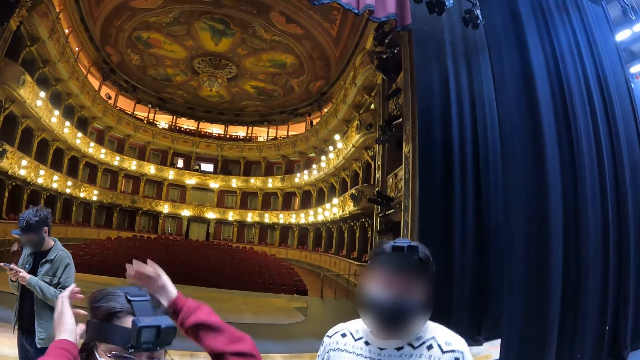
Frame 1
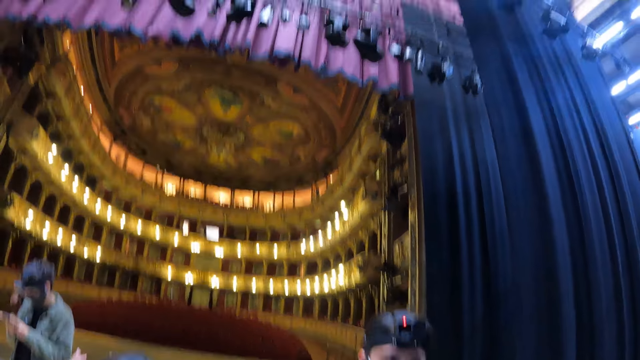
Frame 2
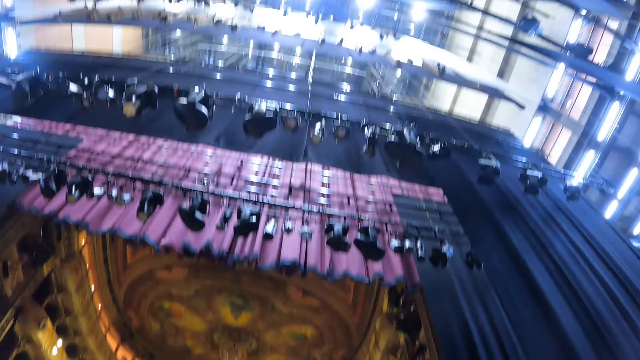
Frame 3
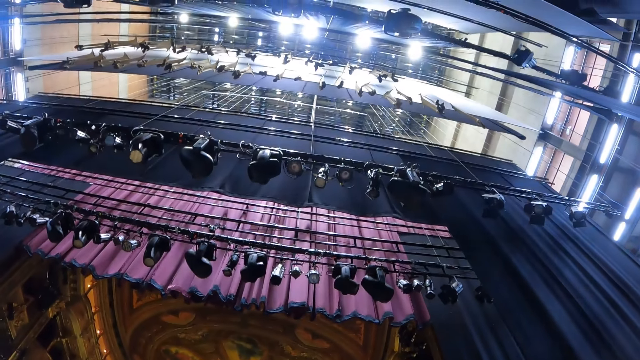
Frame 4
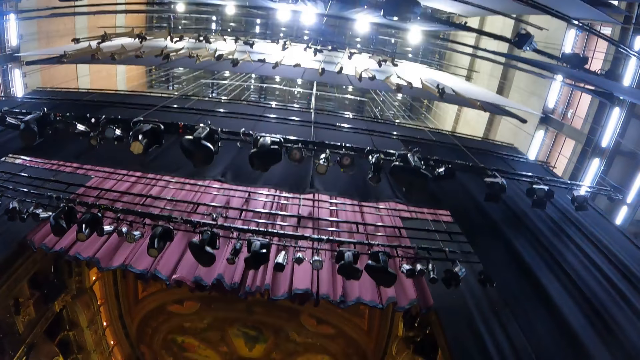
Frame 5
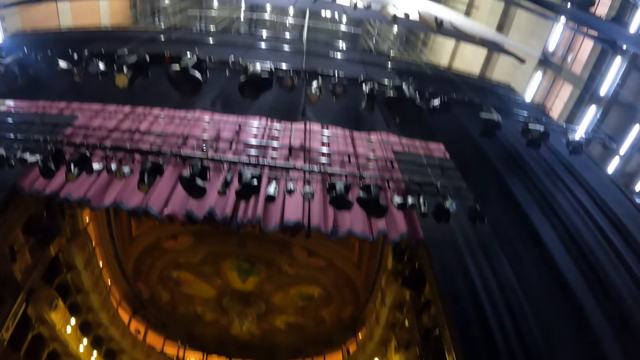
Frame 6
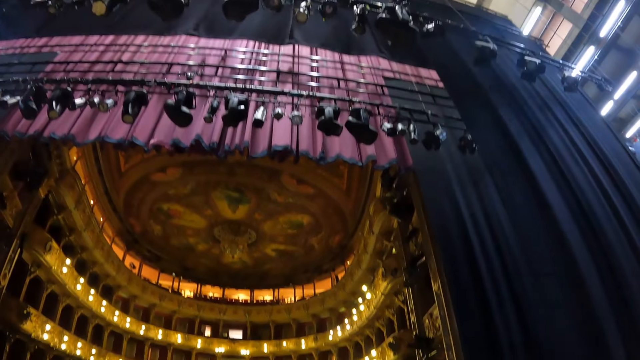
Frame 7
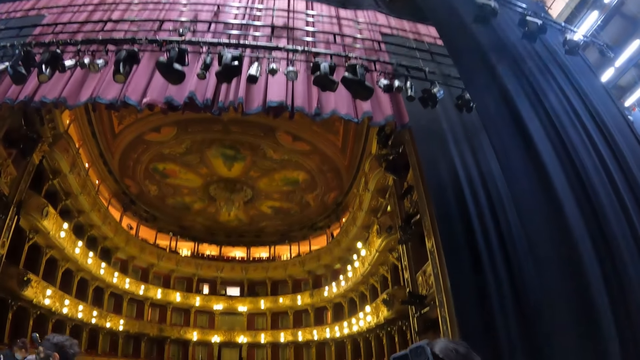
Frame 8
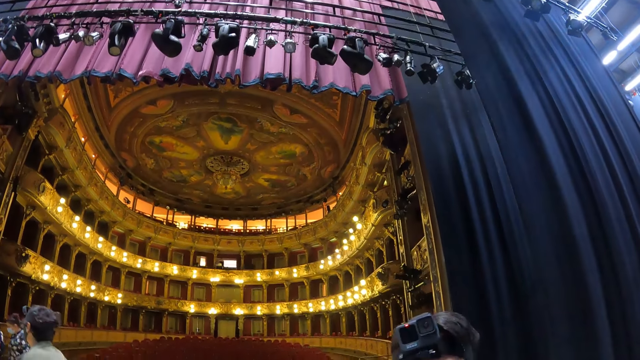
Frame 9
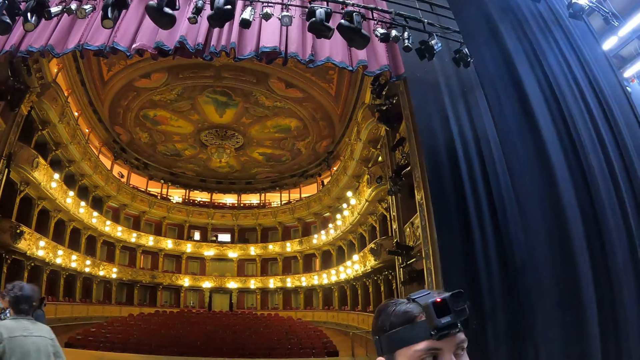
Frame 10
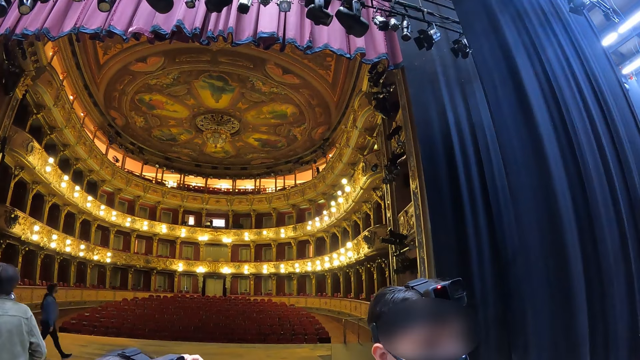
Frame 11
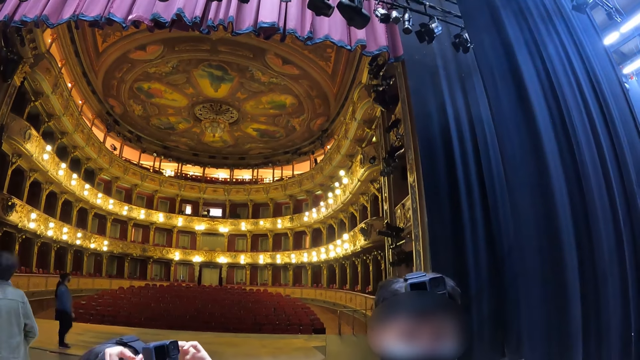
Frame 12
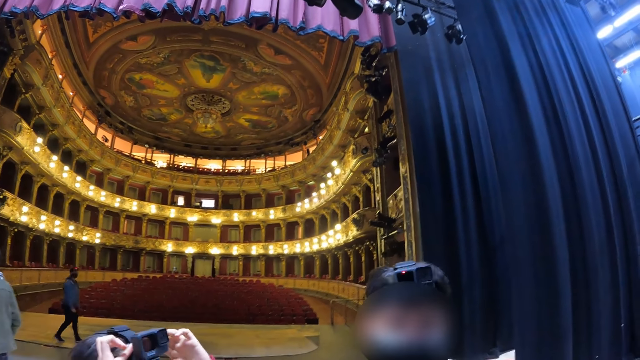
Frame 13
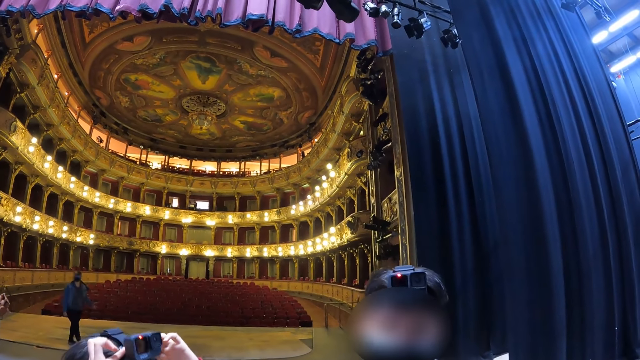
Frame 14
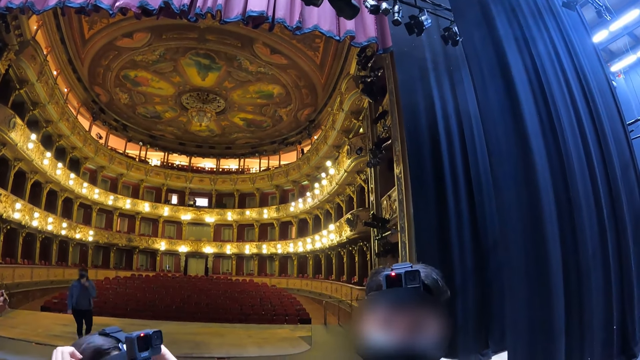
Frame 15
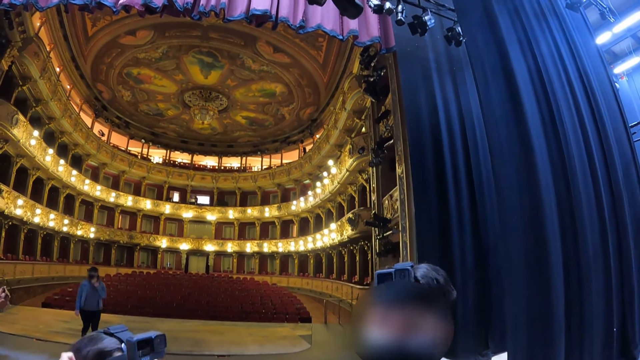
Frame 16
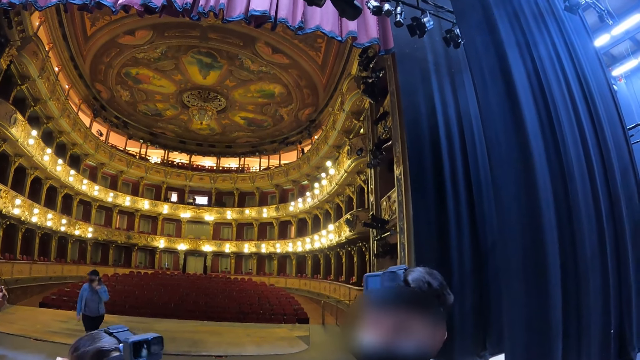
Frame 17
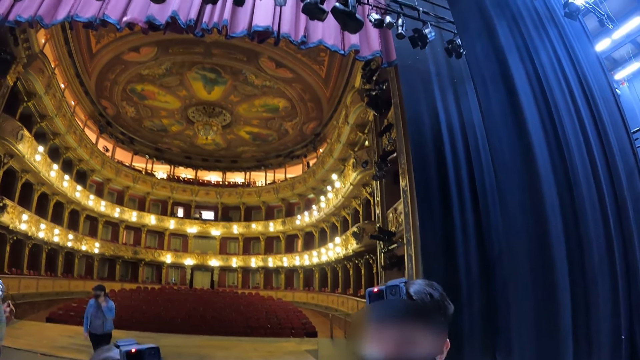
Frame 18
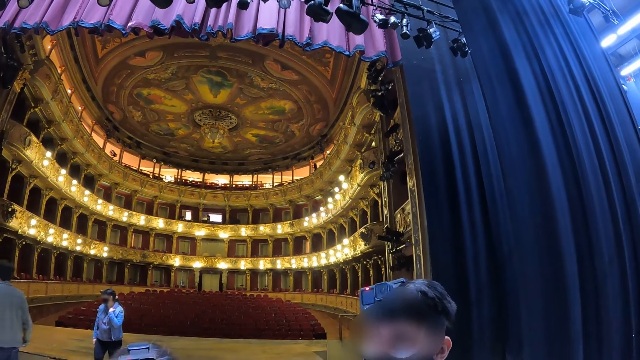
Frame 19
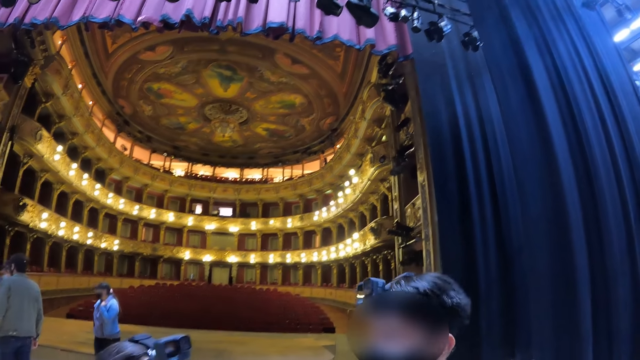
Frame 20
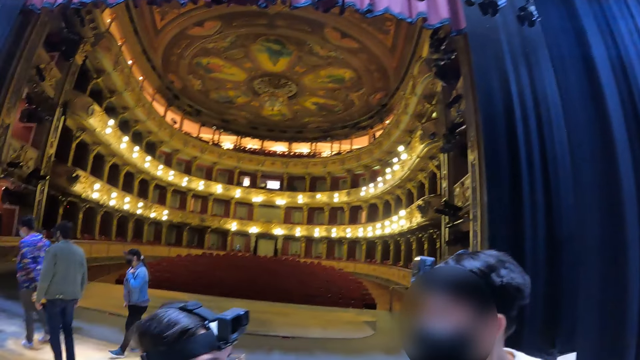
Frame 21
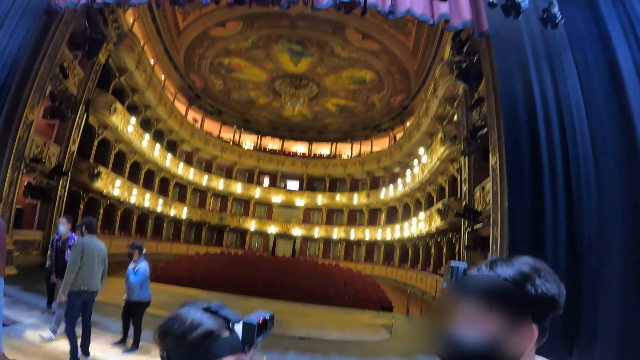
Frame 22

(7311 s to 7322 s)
The camera wearer looks up. They stare.

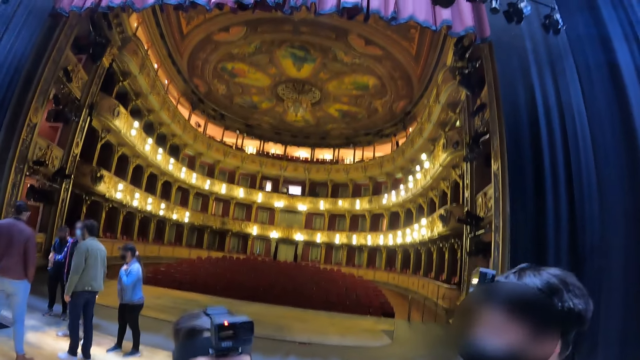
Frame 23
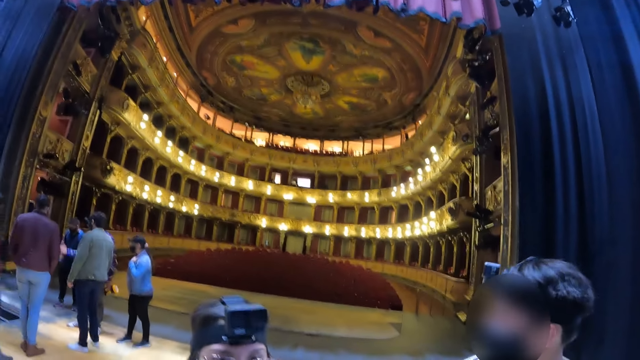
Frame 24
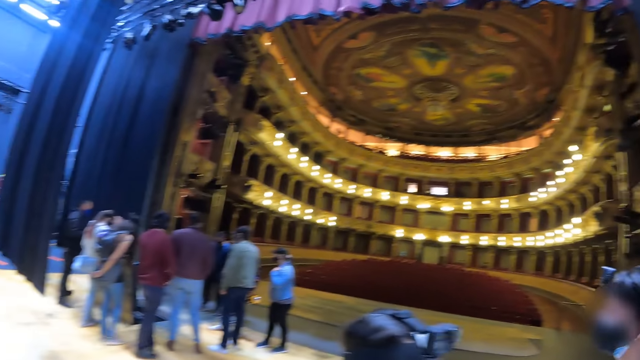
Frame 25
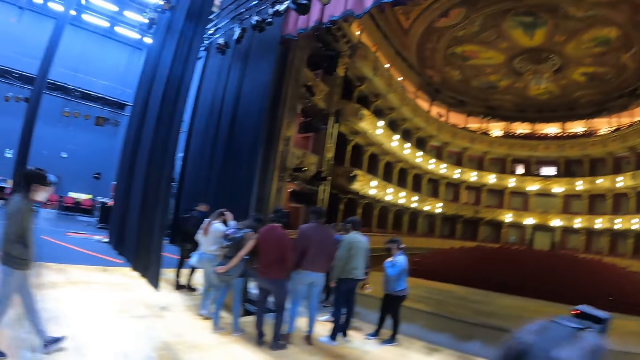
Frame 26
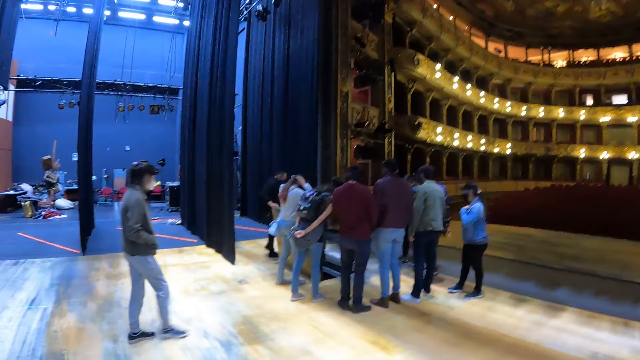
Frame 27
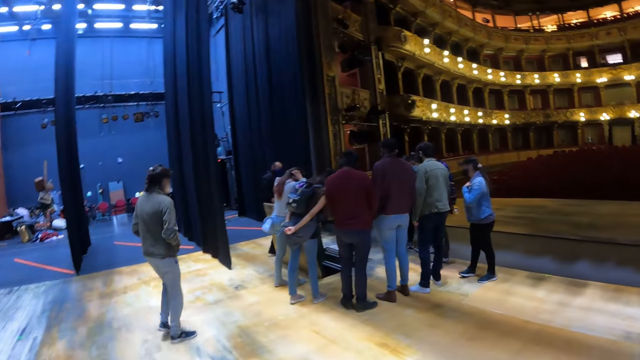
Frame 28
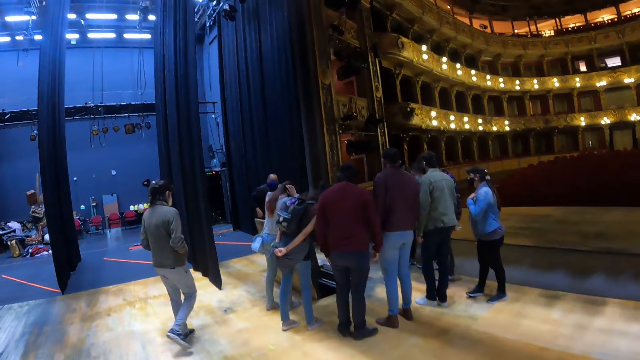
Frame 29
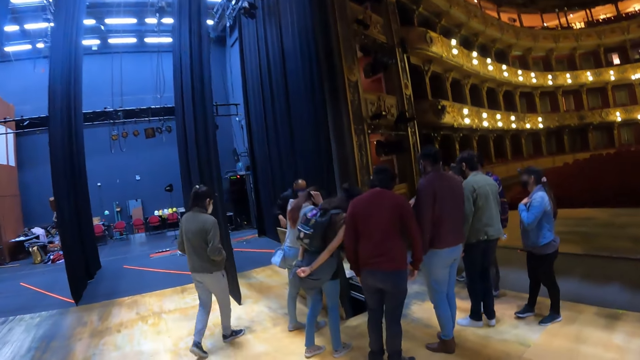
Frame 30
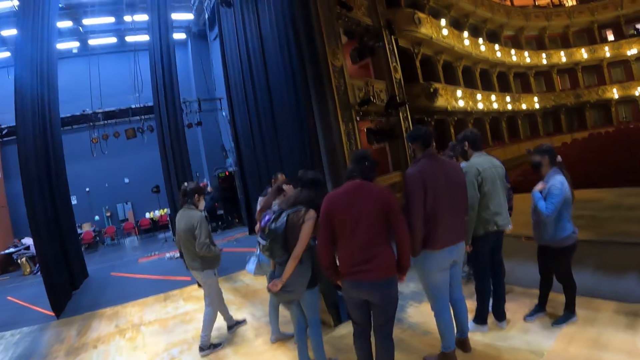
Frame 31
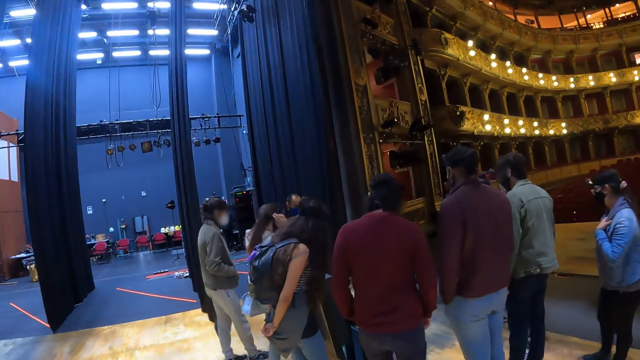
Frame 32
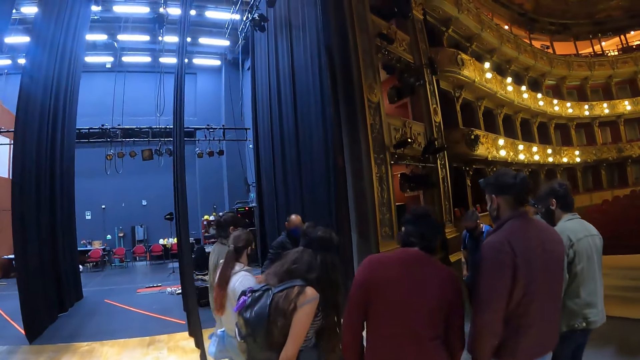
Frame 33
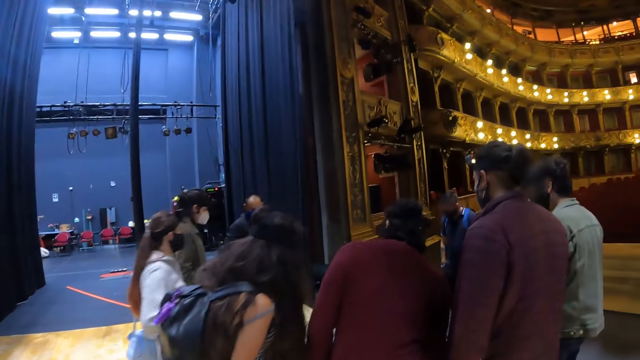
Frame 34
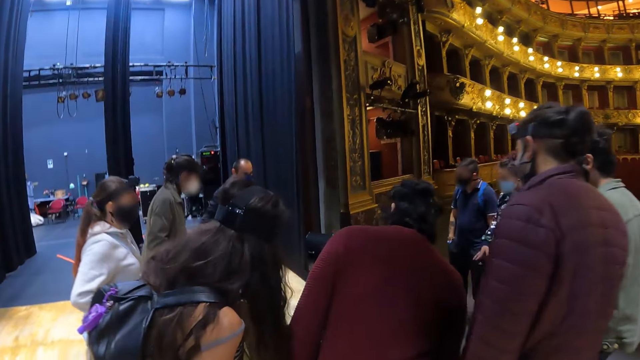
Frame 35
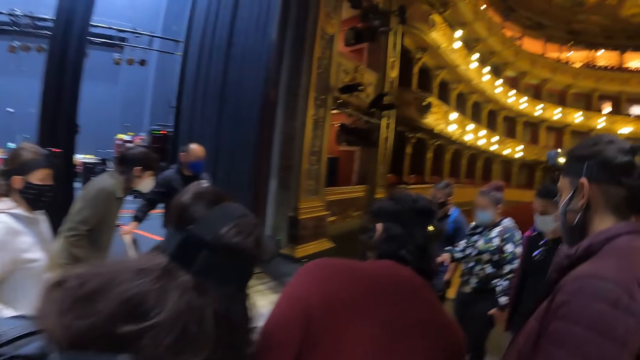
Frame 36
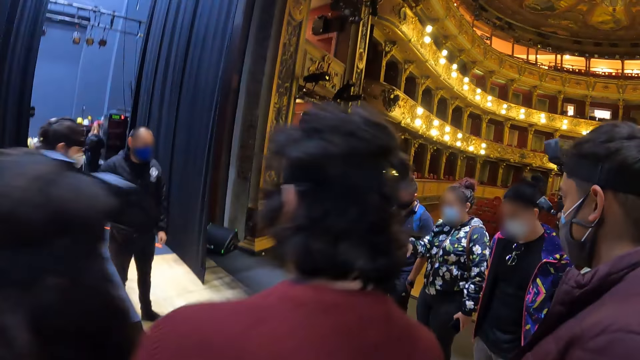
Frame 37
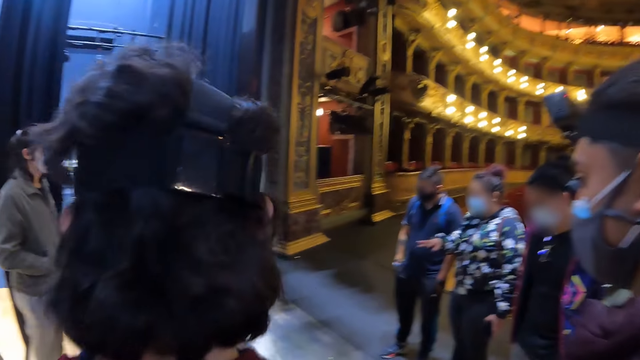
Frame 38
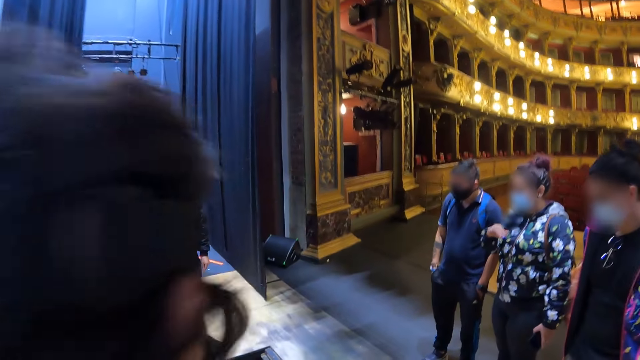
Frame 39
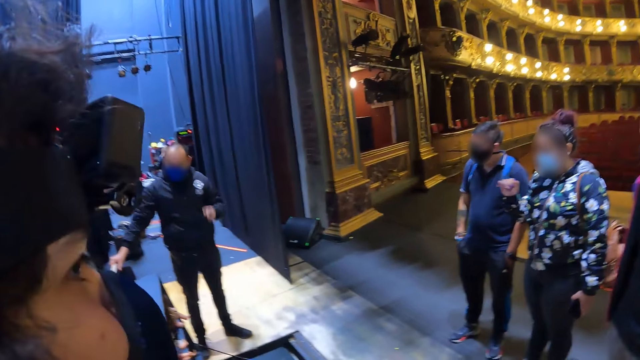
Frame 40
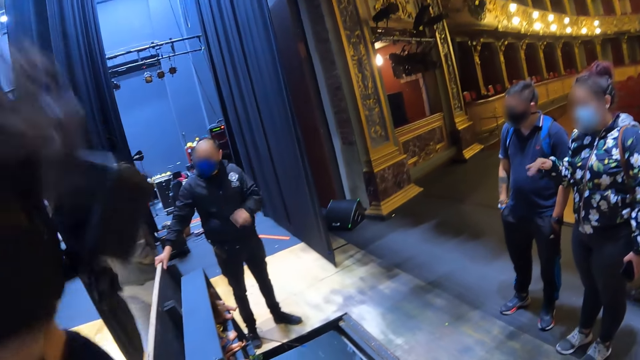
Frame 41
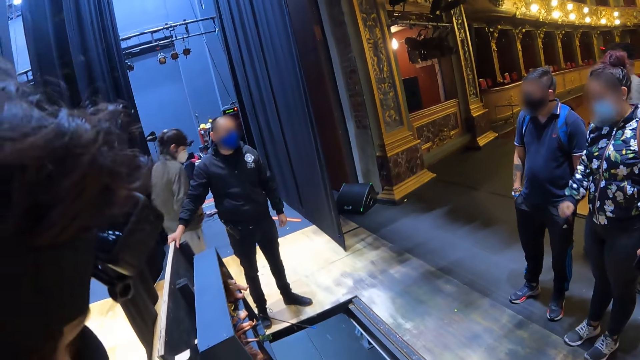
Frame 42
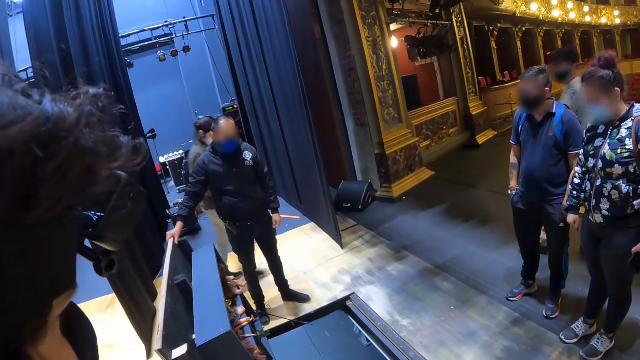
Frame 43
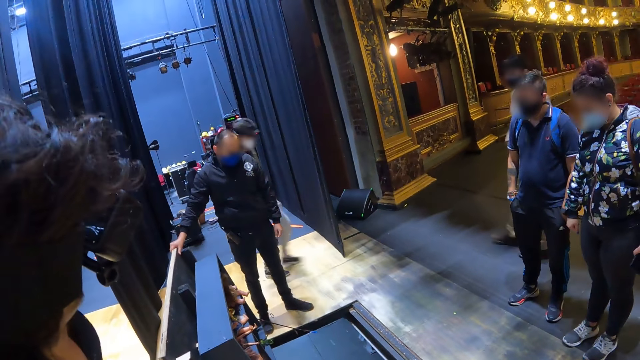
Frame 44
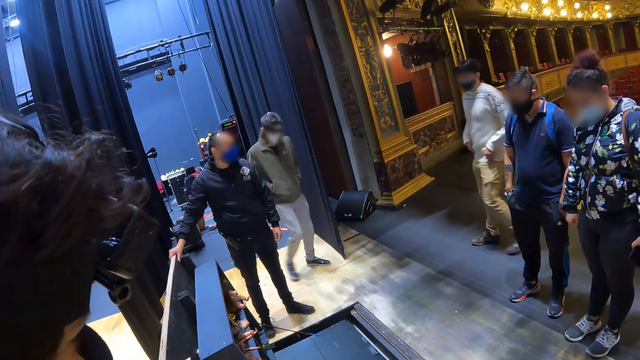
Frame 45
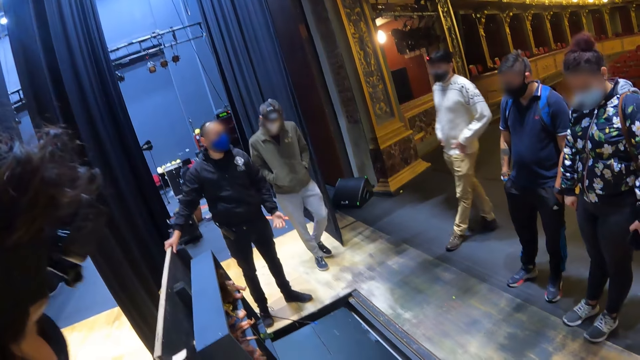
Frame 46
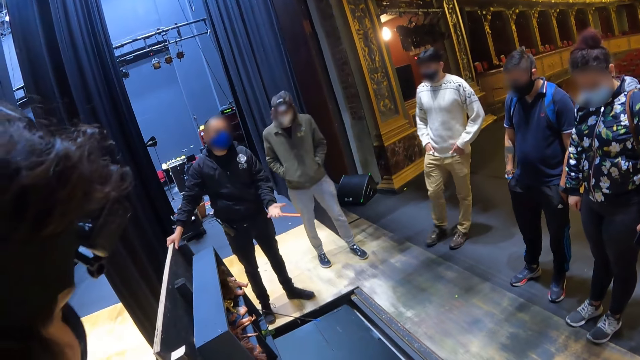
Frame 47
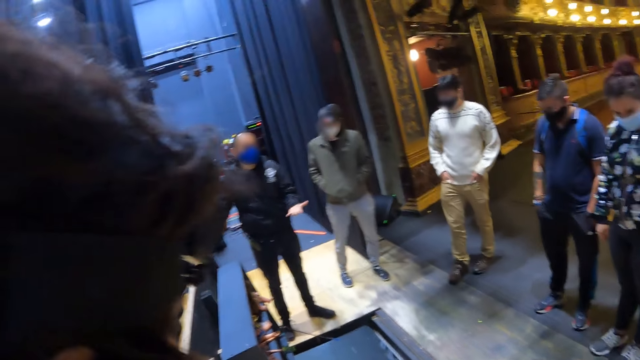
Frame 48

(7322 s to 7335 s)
The camera wearer walks around the cinema hall. They stare.
